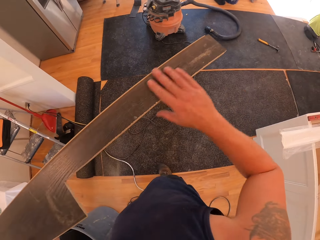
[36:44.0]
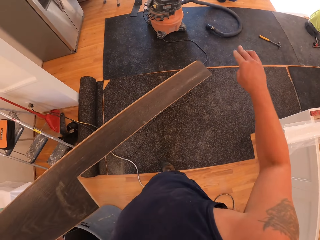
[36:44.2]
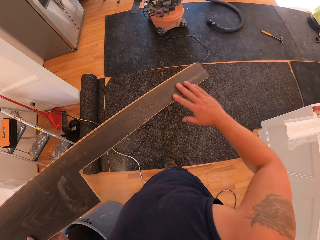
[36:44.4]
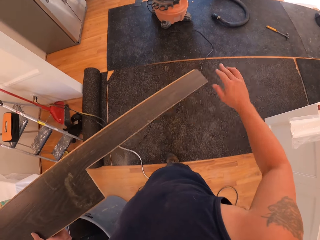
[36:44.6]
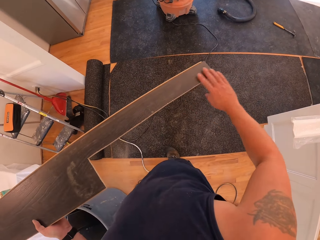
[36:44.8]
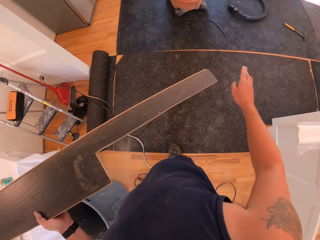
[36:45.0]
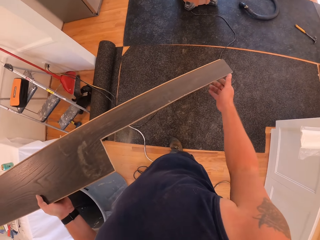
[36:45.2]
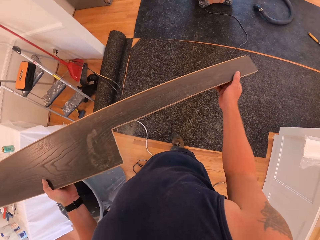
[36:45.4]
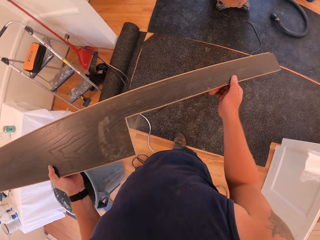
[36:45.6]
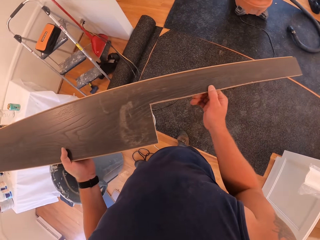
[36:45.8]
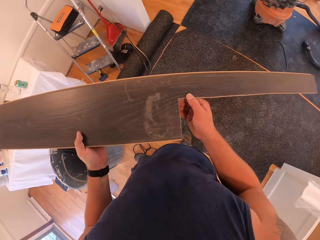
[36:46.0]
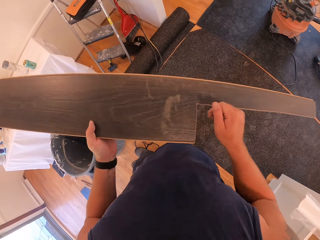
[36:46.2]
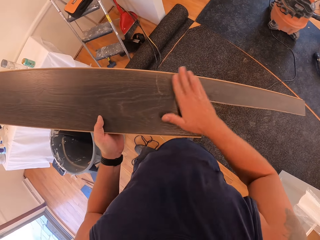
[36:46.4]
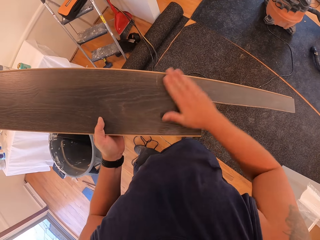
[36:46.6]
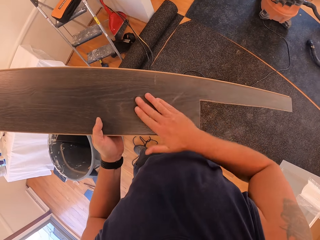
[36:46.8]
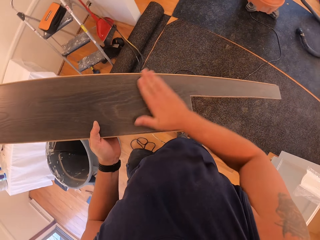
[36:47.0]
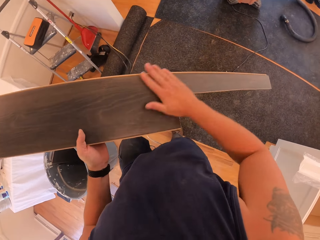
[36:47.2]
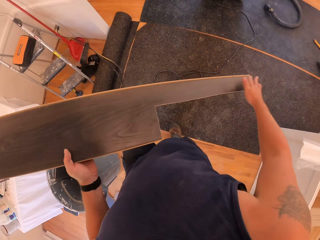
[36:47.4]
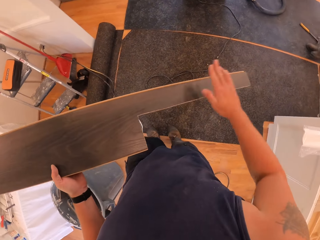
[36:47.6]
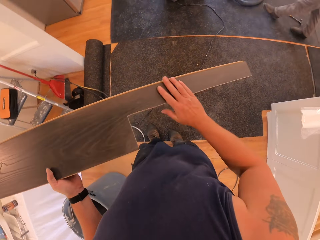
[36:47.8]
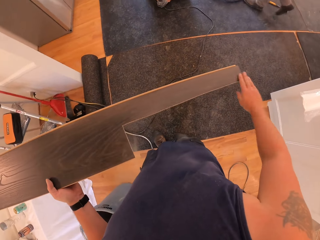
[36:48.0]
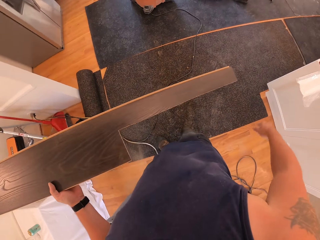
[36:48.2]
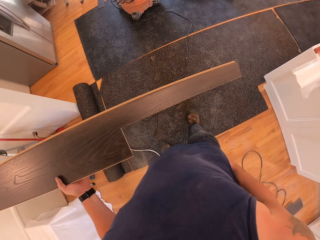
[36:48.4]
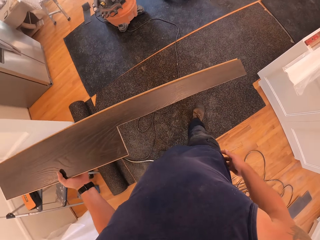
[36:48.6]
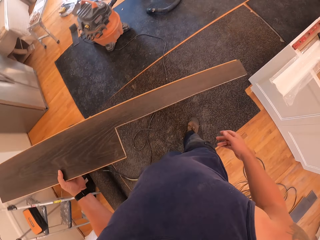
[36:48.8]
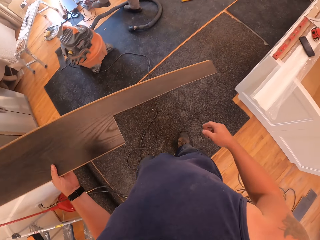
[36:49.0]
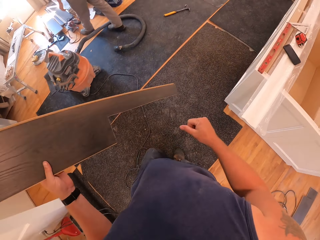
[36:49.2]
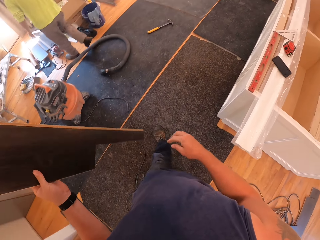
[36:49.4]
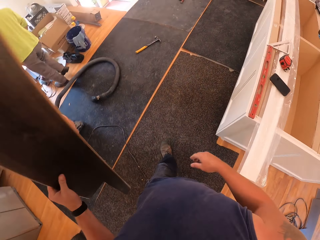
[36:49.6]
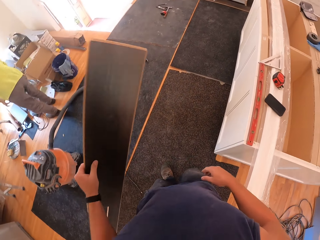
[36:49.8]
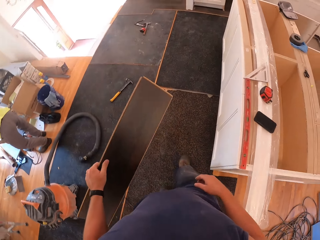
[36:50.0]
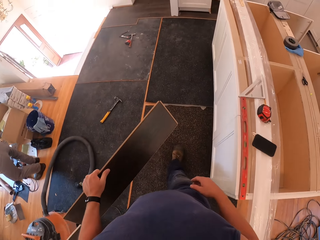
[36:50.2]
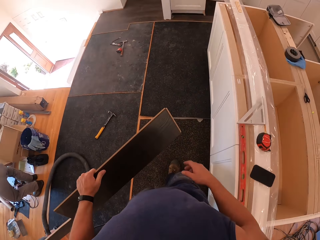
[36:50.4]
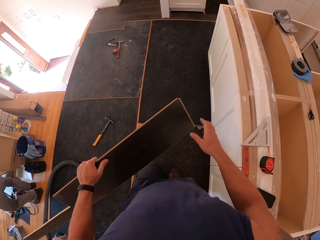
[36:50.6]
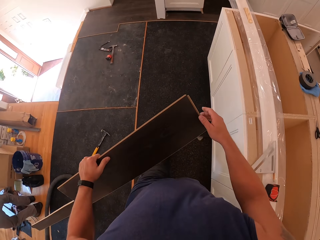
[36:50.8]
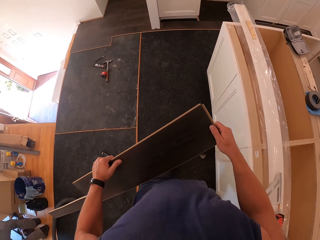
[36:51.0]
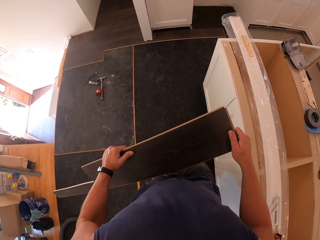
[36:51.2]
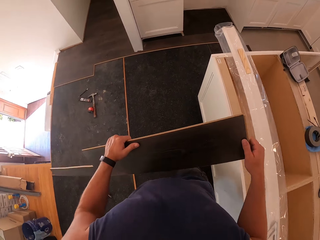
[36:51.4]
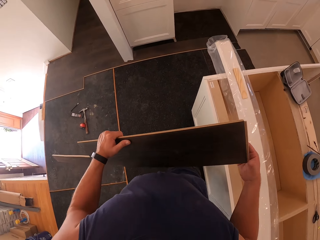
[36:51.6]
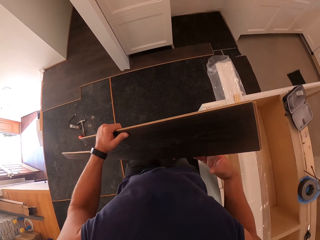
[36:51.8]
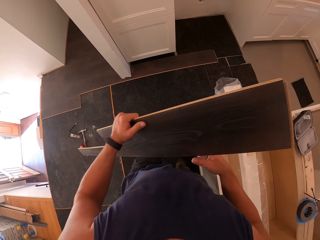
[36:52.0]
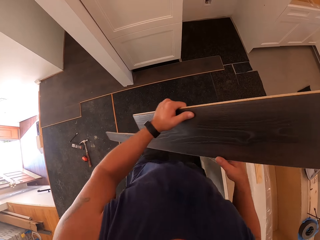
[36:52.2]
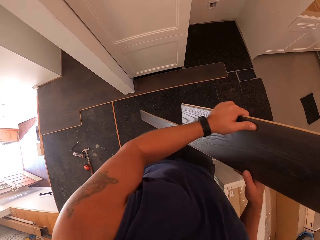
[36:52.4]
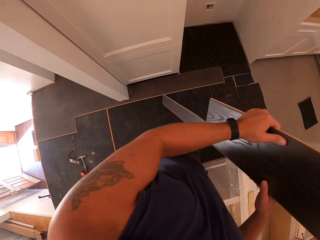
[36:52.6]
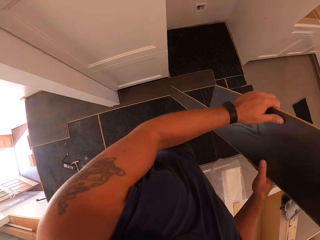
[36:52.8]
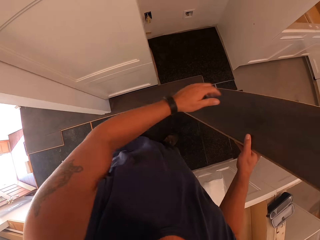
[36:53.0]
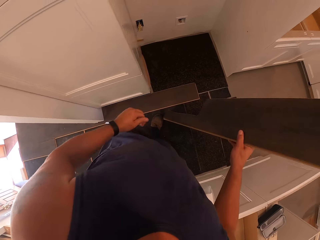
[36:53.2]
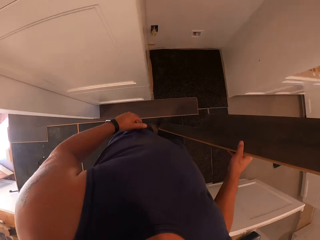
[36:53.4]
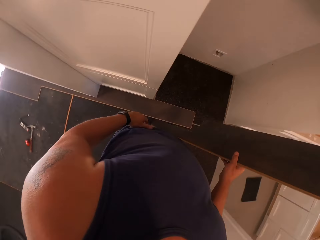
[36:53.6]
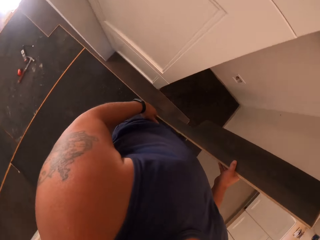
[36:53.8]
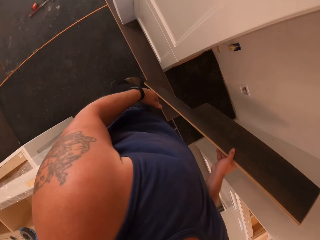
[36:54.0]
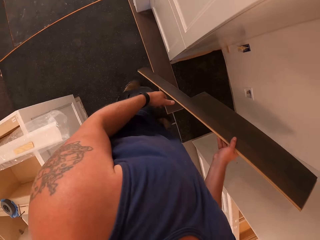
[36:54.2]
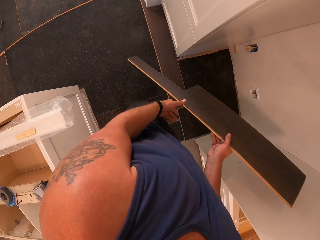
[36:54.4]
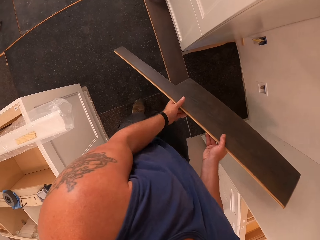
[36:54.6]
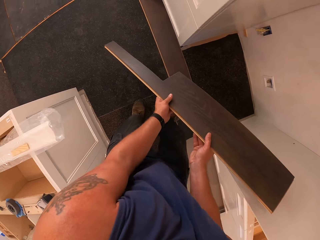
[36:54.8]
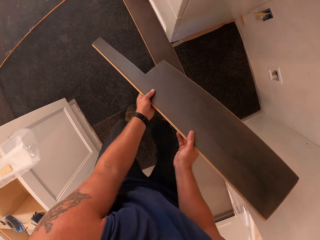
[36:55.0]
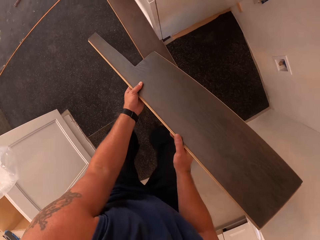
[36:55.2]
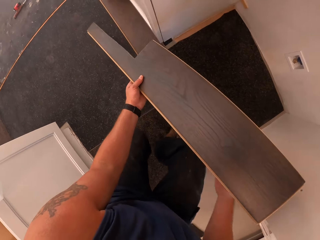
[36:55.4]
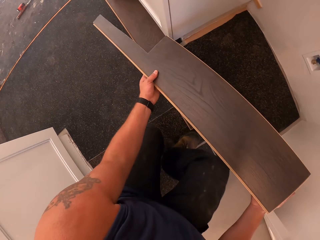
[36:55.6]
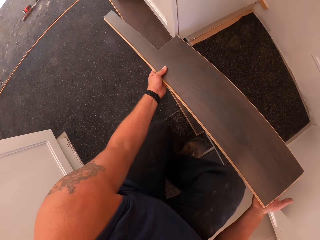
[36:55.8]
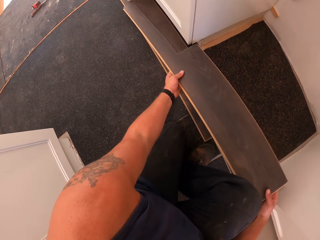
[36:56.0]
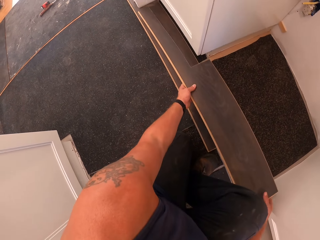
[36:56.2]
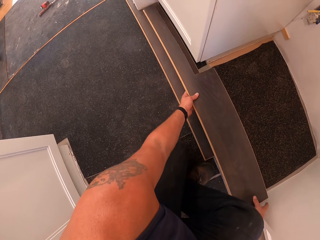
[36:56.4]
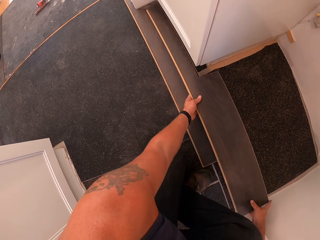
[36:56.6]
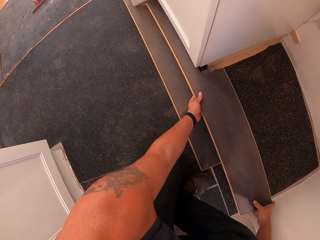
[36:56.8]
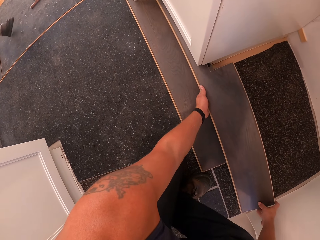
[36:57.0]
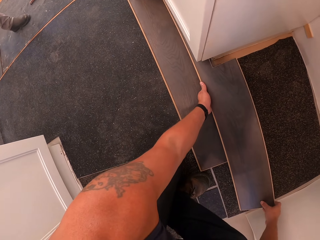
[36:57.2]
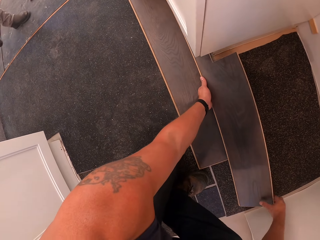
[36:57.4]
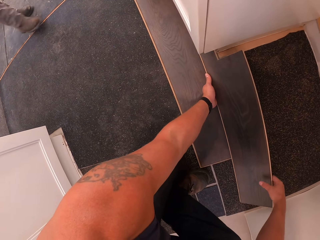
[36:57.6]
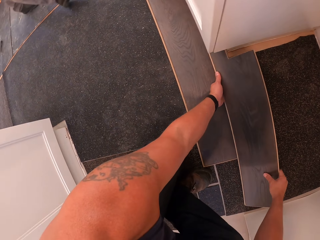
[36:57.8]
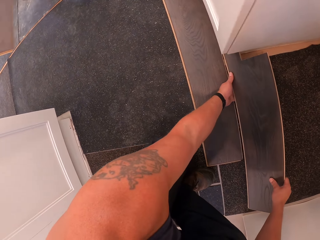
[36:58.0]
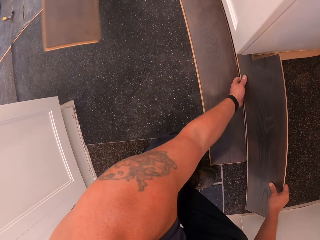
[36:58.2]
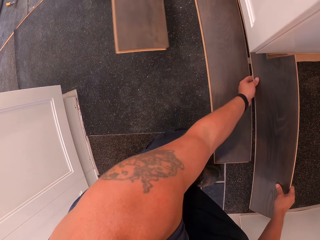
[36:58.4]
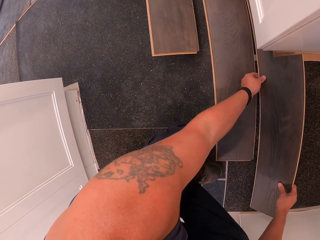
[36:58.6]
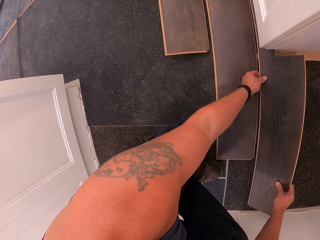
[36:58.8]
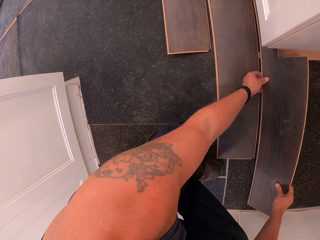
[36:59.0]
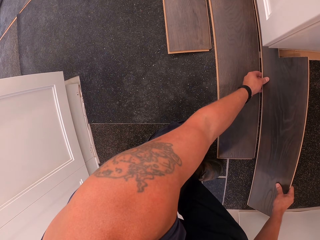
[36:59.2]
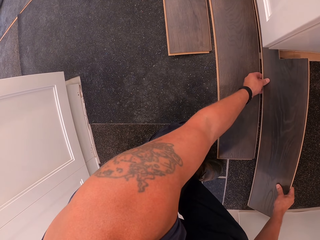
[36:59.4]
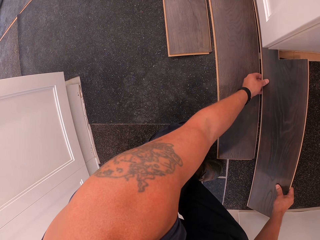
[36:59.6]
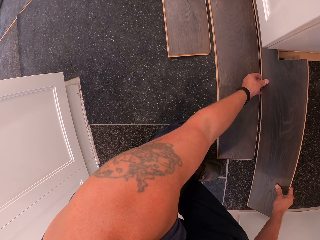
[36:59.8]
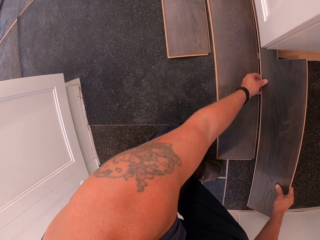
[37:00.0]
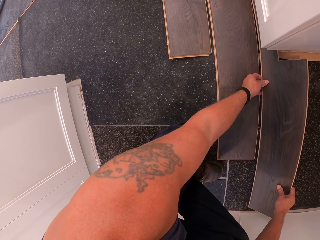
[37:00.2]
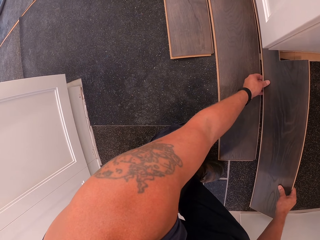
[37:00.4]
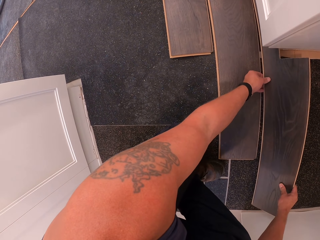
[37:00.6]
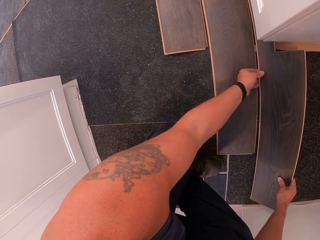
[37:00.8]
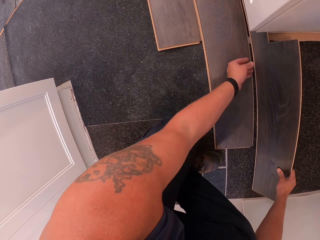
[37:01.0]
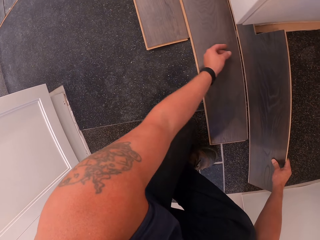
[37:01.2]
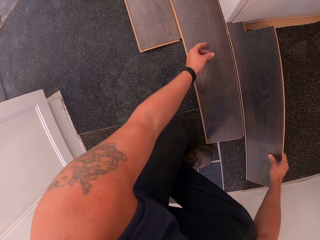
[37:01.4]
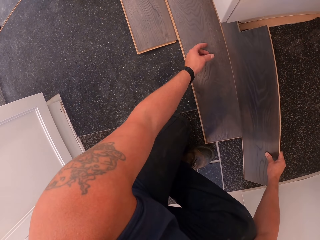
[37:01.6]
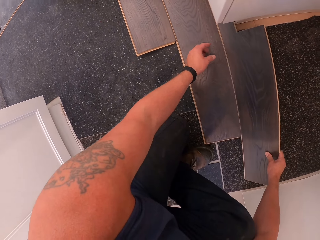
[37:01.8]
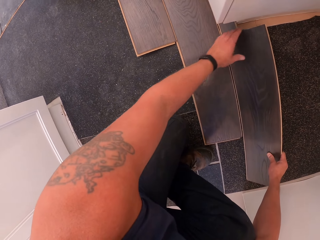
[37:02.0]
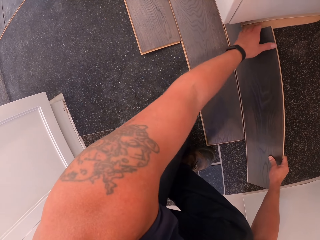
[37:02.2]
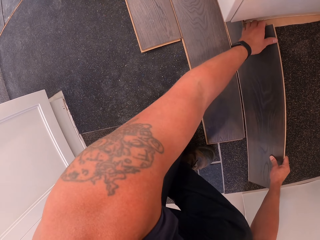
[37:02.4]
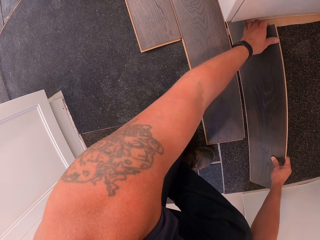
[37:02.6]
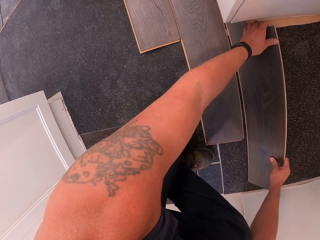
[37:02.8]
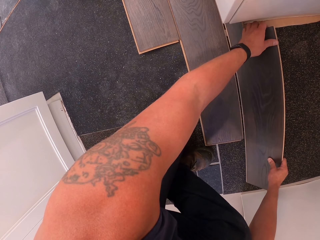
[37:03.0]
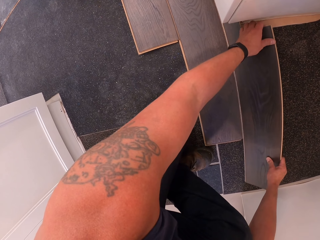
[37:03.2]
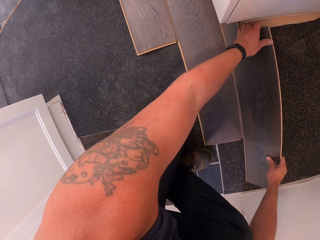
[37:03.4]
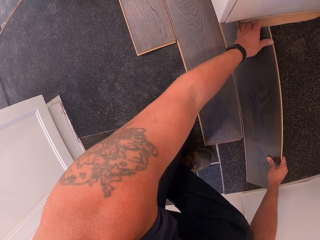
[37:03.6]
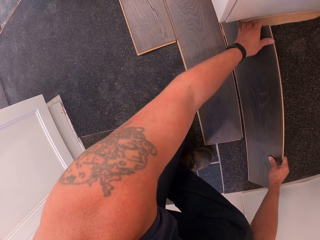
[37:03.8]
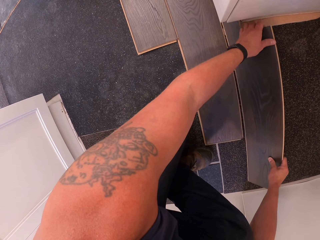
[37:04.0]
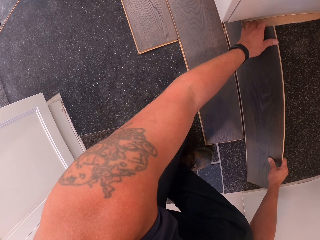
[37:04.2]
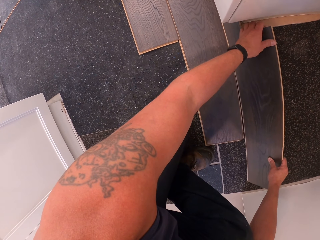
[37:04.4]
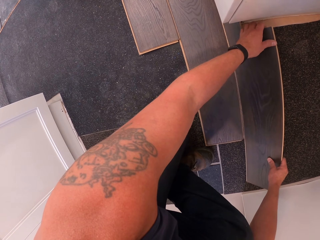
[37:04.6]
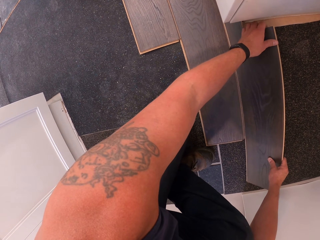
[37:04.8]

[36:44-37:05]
The camera wearer walks towards a cabinet with the wood. He drops the wood. He fixes the sawed plywood on the floor with his hands. A worker approaches the camera wearer with a plywood. The worker fixes the plywood on the ground with his hand. The camera wearer fixes the plywood on the floor with the worker using their hands.
